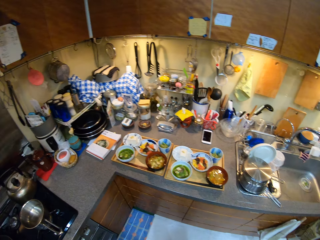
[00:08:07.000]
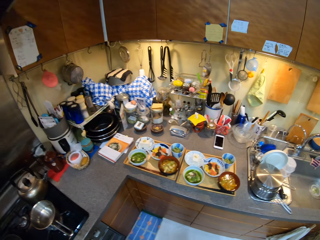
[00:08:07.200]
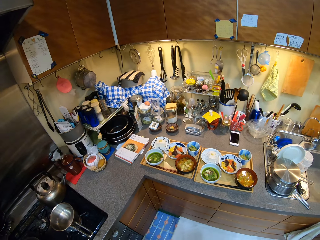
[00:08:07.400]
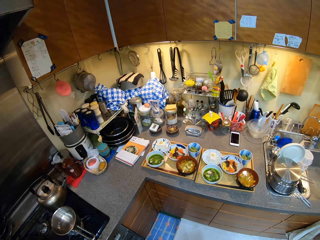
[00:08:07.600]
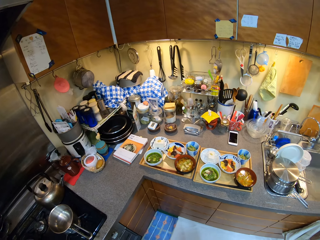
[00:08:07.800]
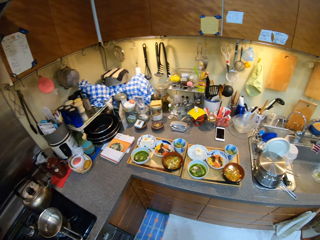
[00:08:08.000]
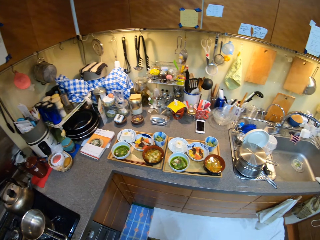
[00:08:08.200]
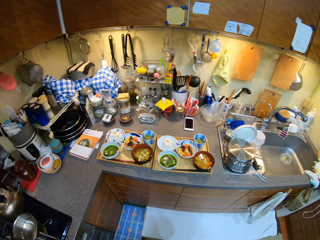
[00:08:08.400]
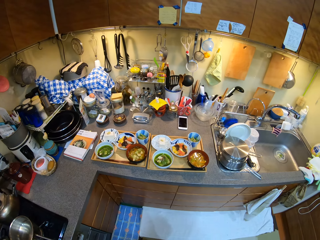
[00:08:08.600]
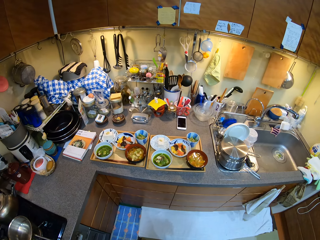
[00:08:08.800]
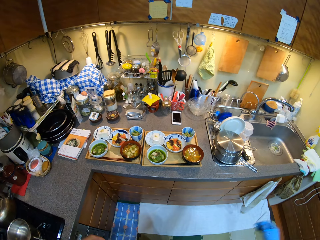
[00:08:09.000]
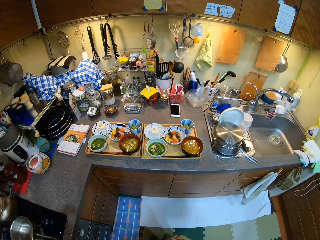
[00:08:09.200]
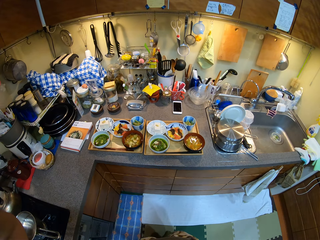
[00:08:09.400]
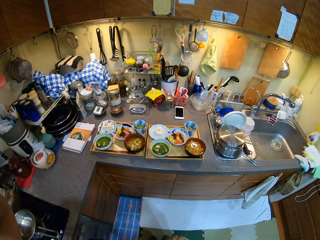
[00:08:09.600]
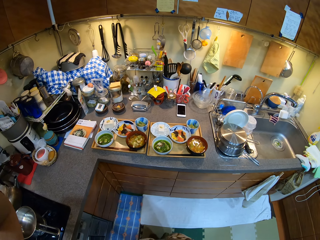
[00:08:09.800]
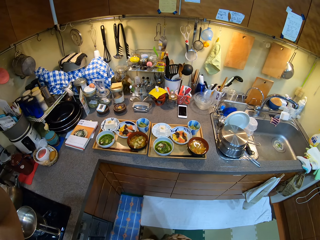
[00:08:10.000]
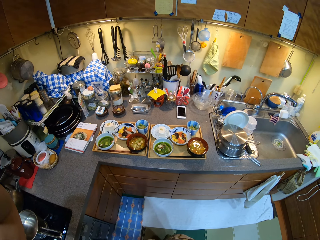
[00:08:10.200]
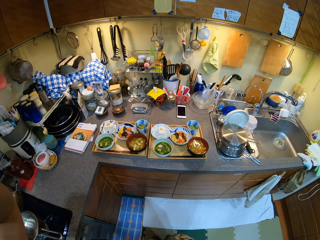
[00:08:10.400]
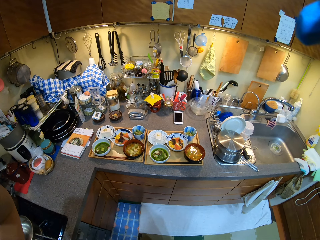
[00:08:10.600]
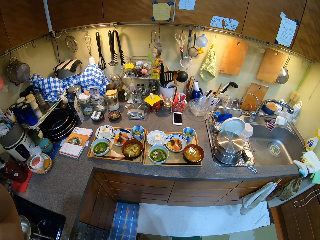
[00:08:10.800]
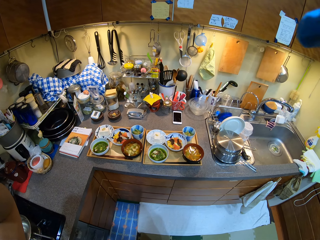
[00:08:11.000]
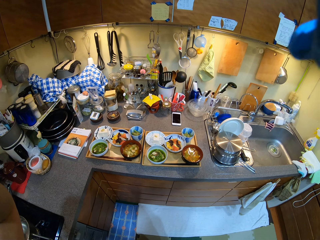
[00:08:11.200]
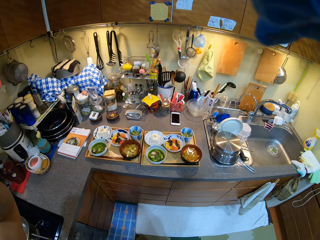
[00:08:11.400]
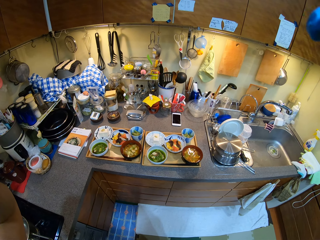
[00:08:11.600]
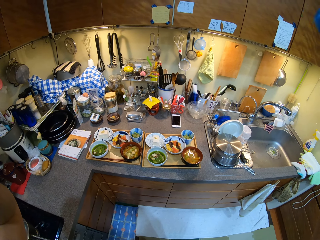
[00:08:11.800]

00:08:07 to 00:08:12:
The camera wearer looks around the kitchen. They adjust the camera. They hold something.
